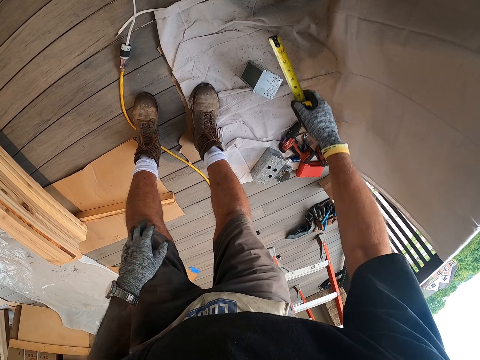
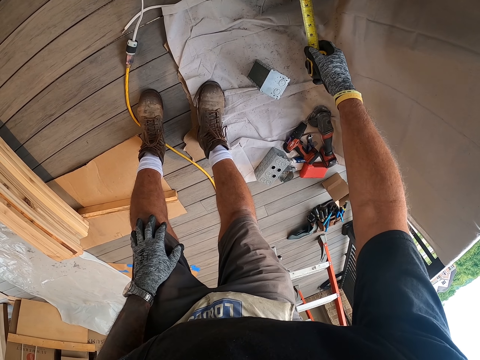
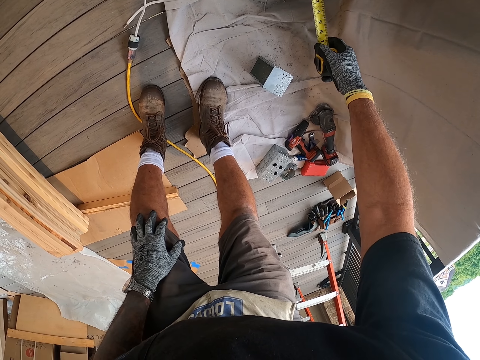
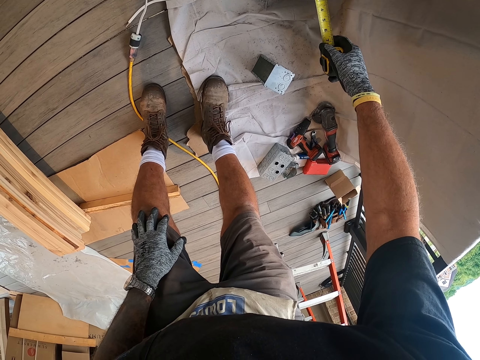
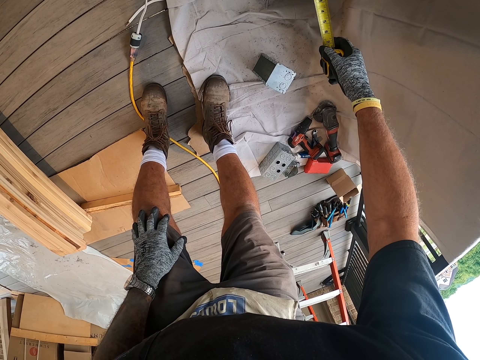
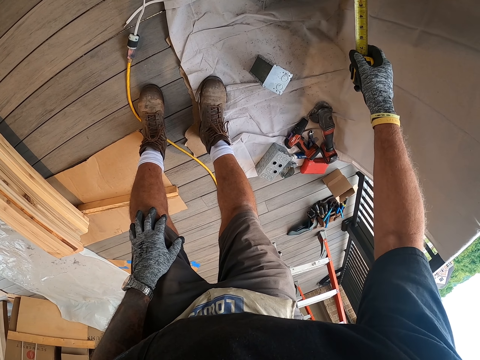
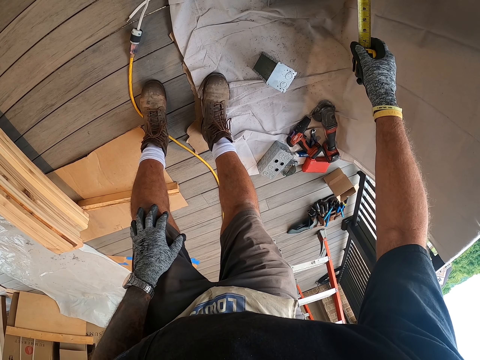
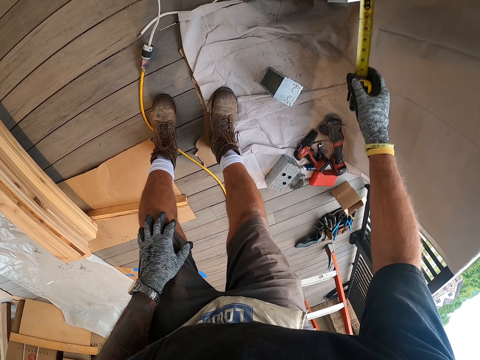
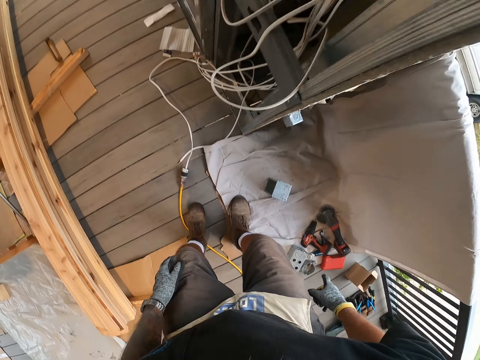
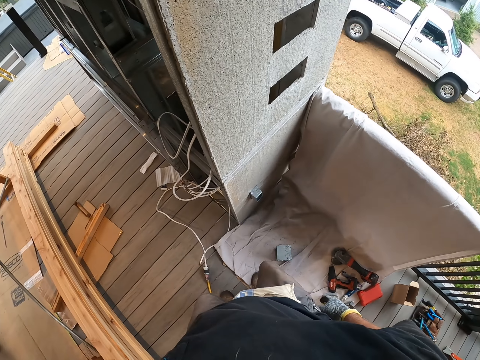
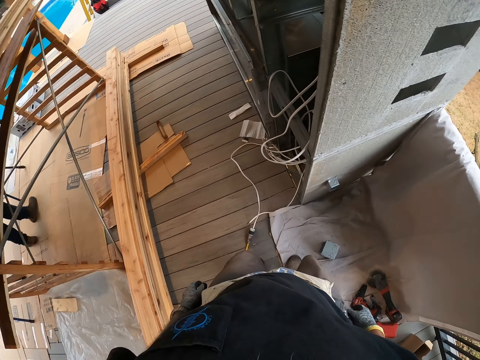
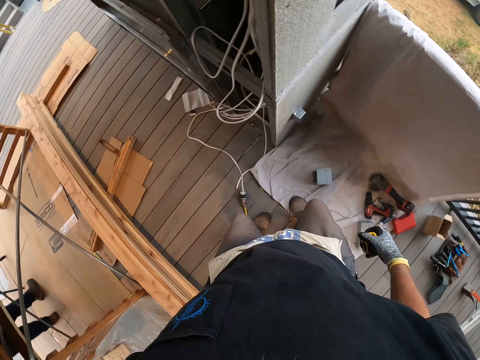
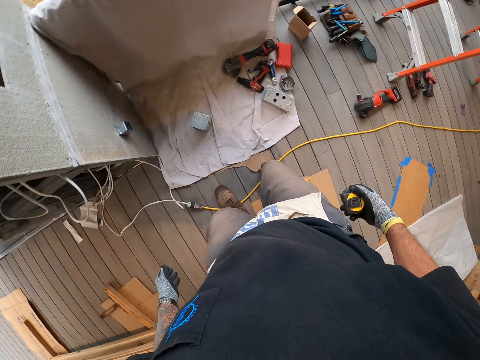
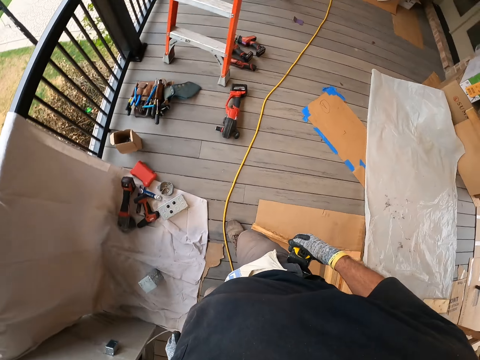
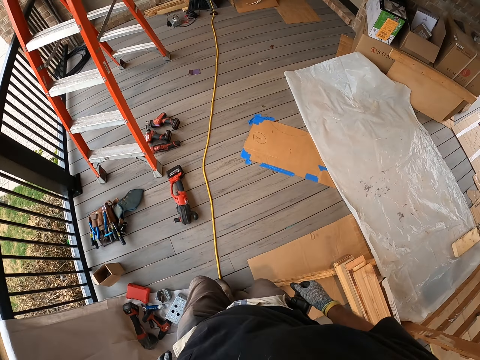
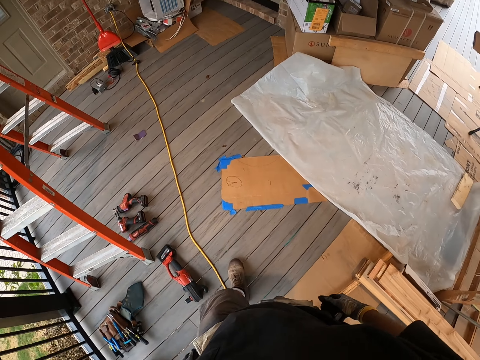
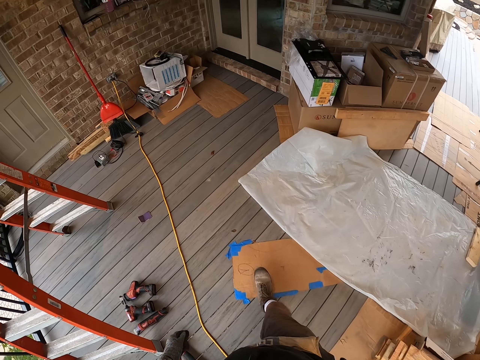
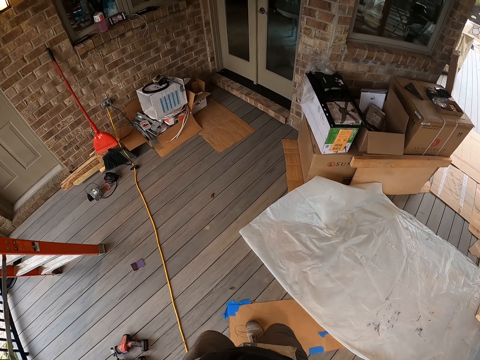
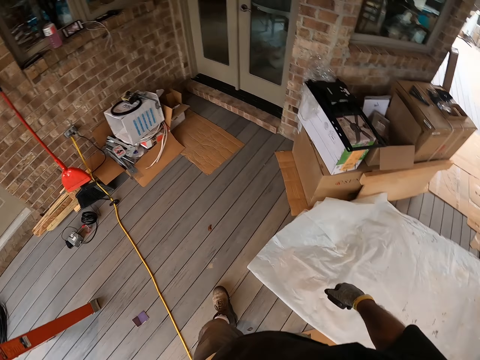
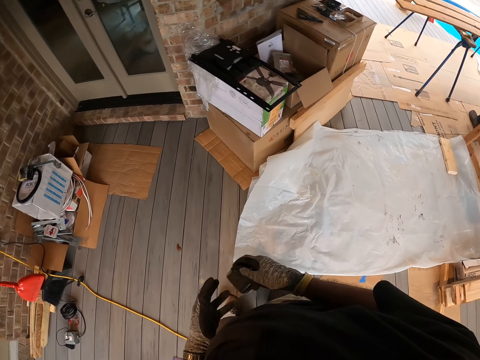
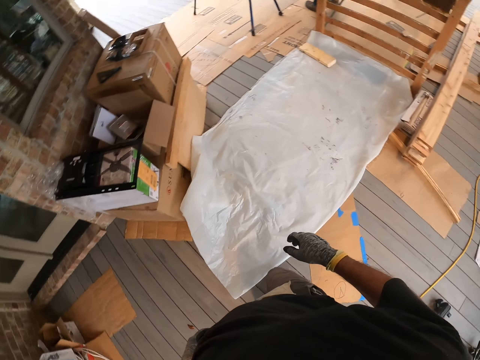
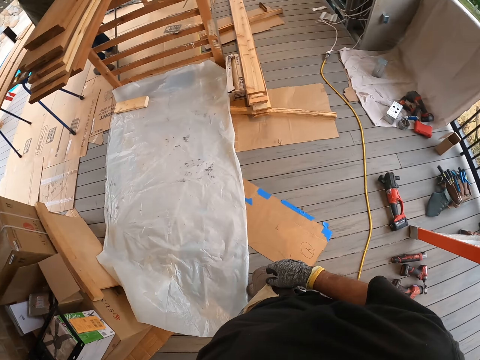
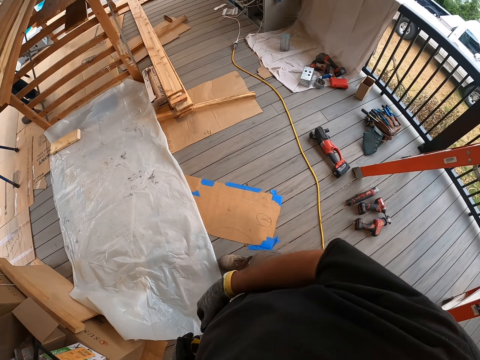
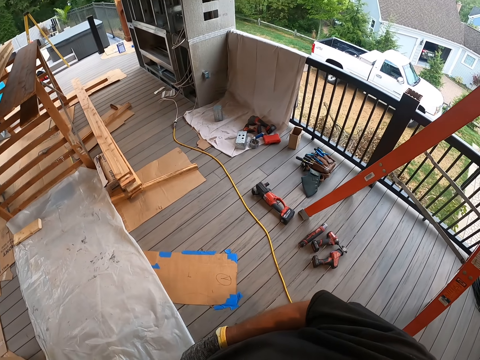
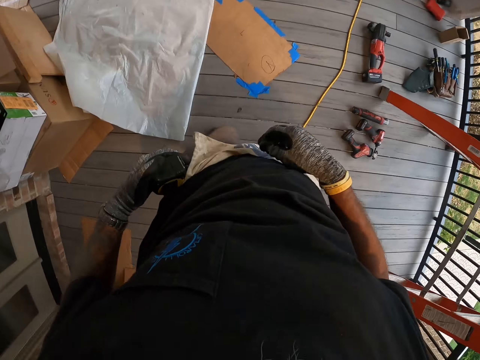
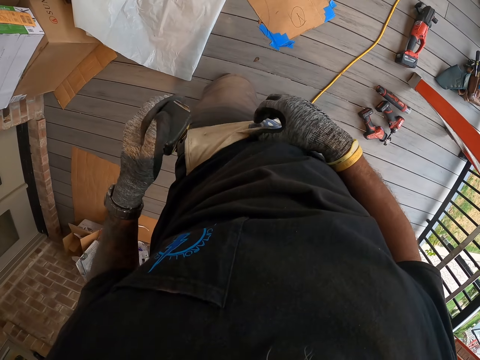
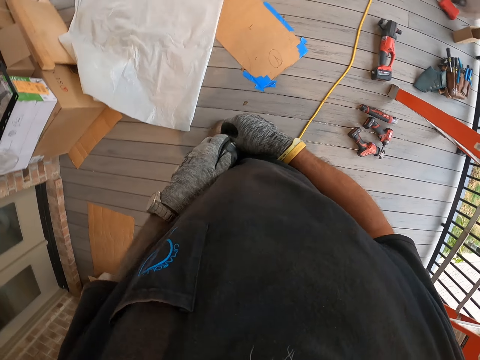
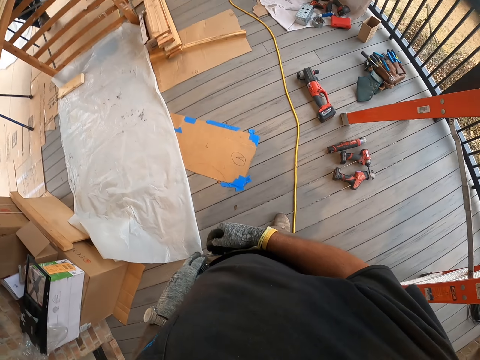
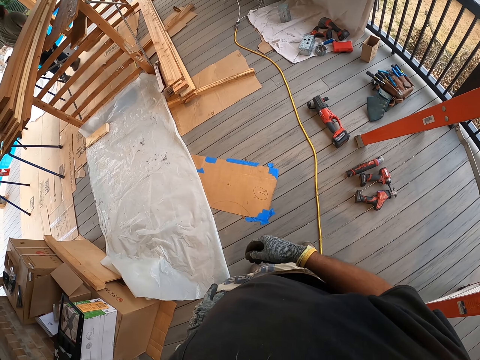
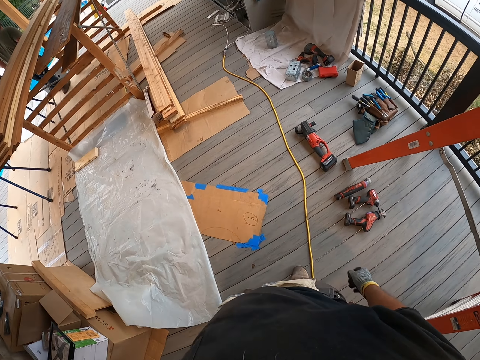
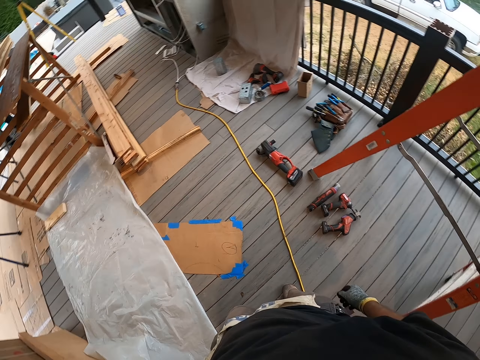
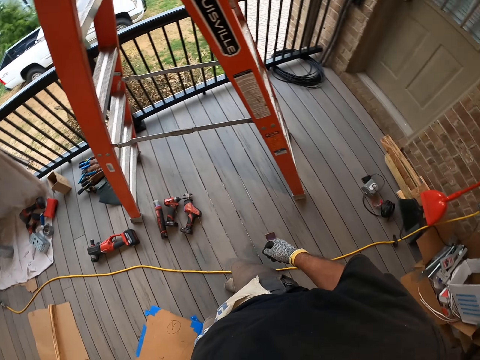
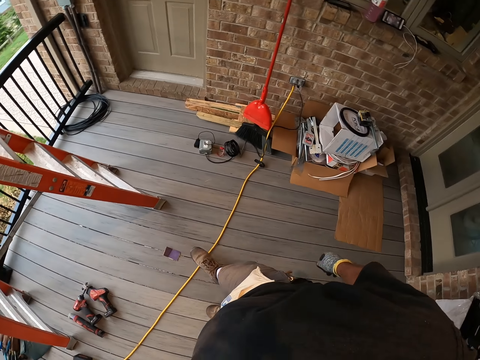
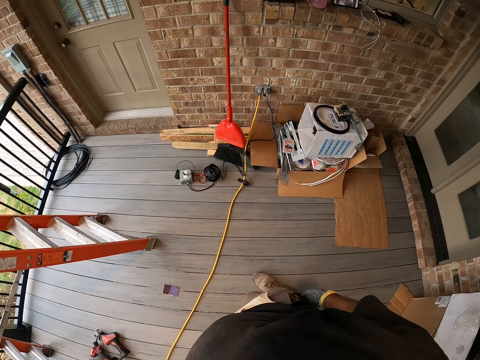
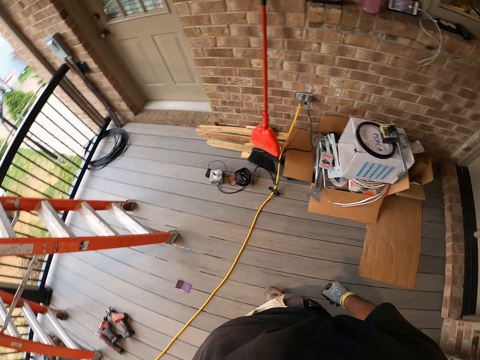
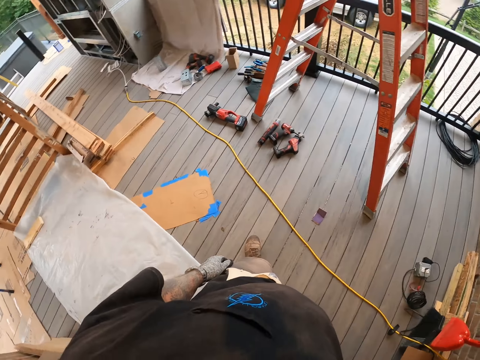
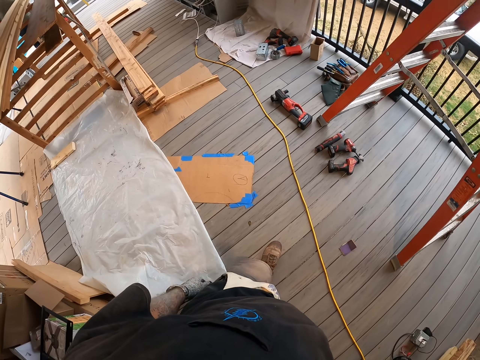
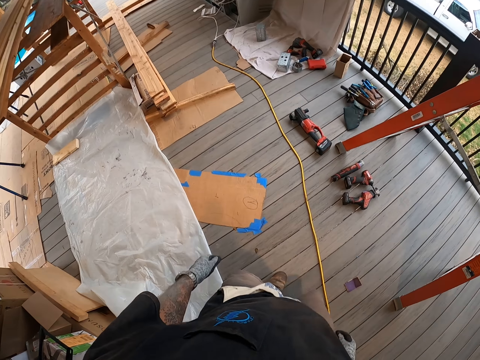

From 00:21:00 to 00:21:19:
The camera wearer pulls a tape. They measure the metal block with a measuring tape. They walk around the house at the porch. They put the measuring tape in a pouch. They move at the porch.

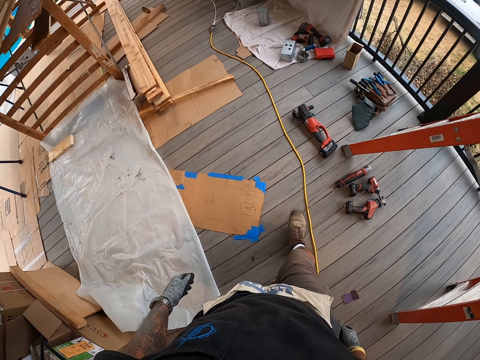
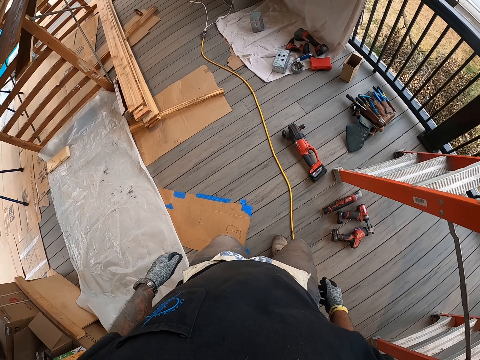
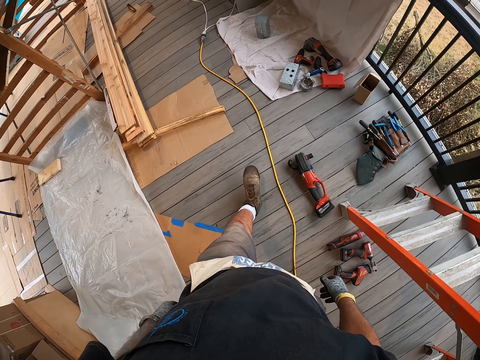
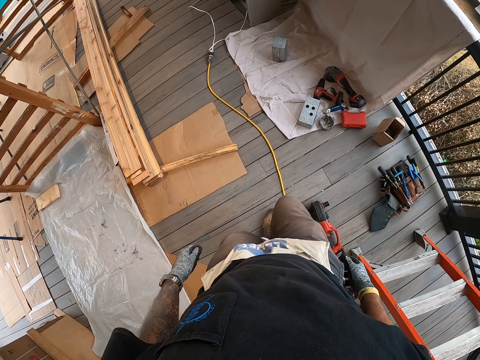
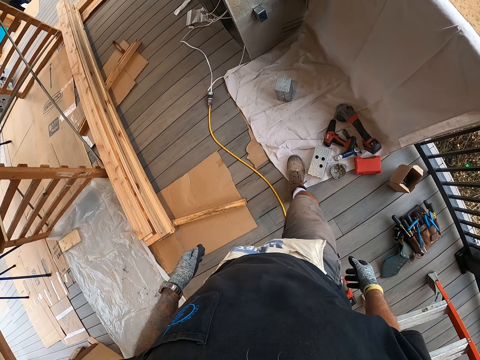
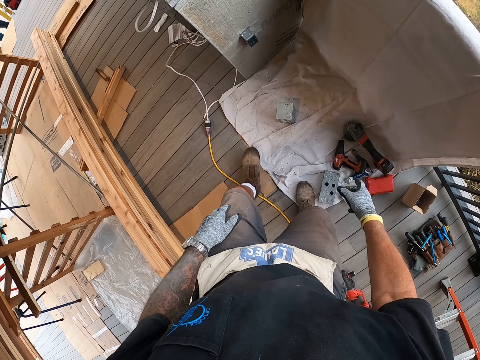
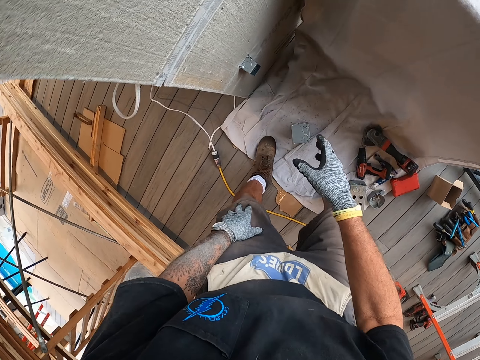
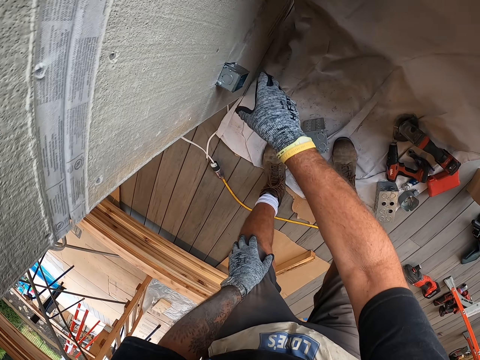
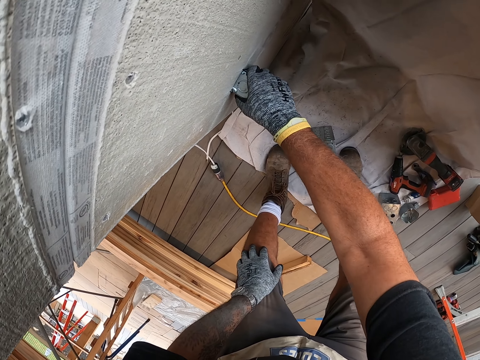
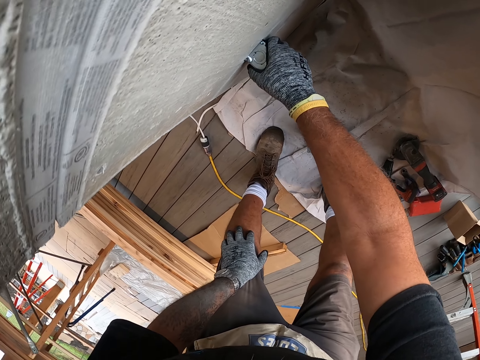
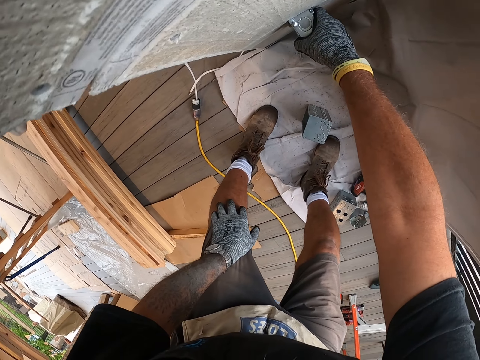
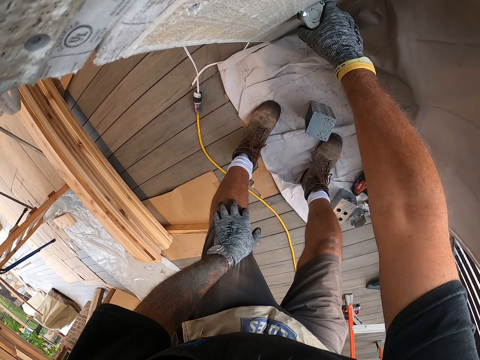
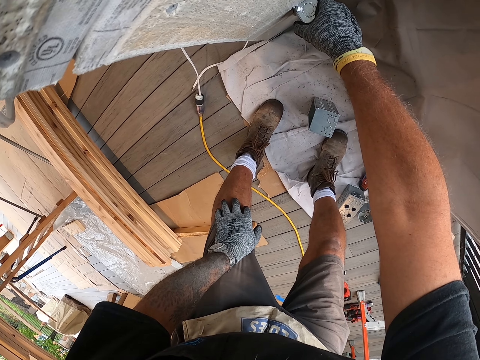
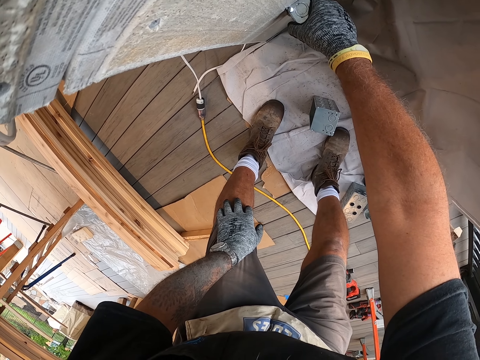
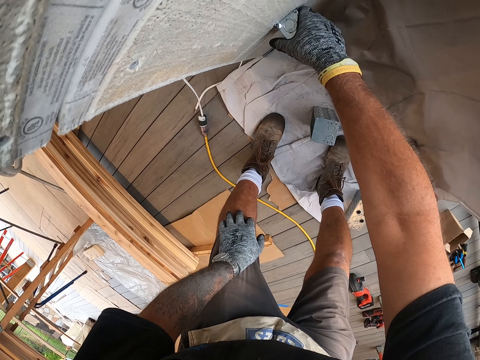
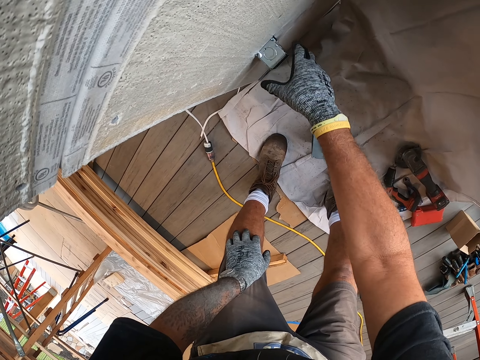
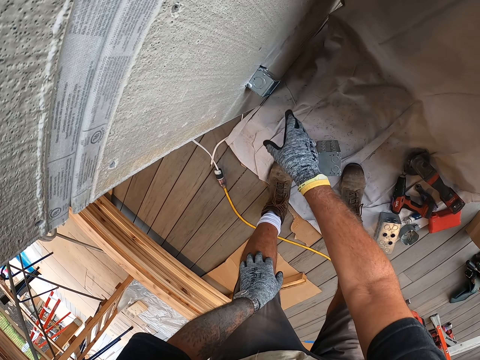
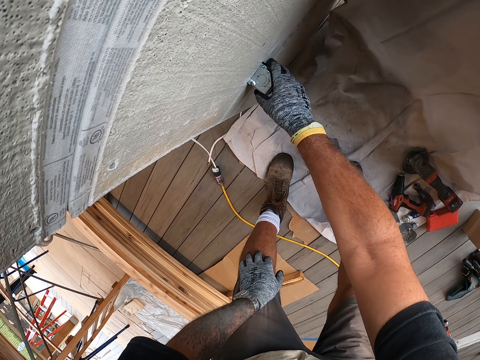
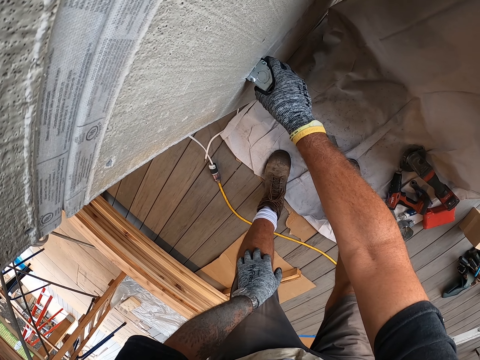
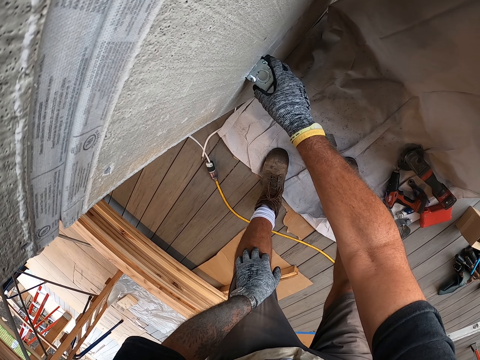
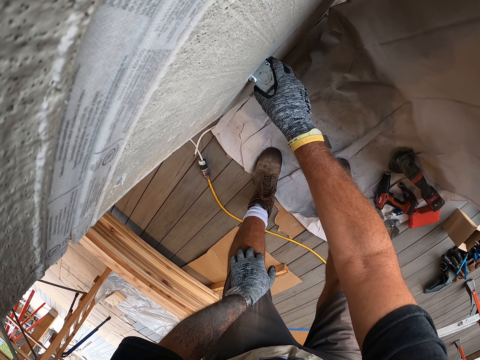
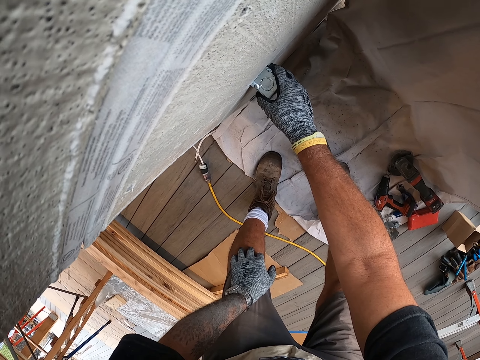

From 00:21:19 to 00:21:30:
The camera wearer walks around the house. They fix the metal block. They handle the metal. They handle the metal again.
